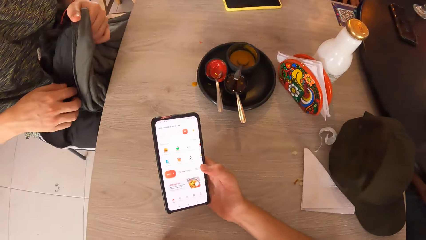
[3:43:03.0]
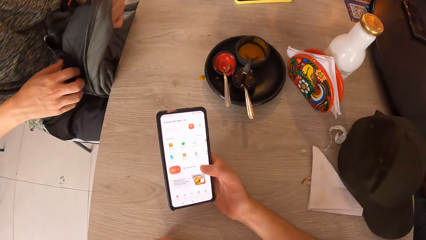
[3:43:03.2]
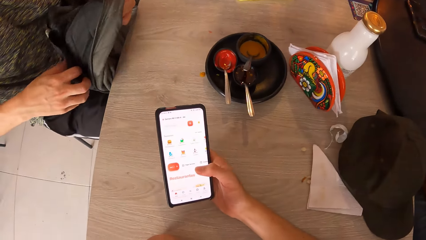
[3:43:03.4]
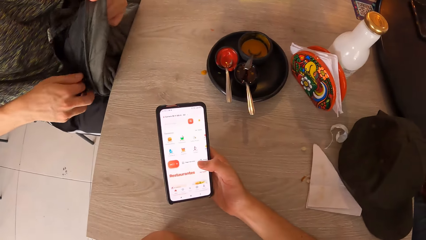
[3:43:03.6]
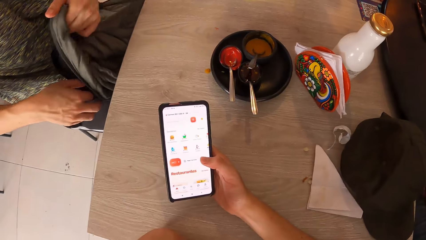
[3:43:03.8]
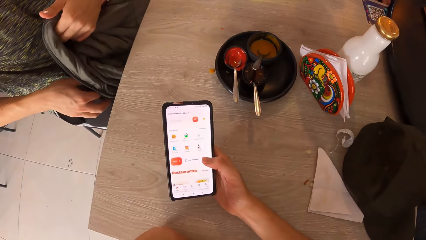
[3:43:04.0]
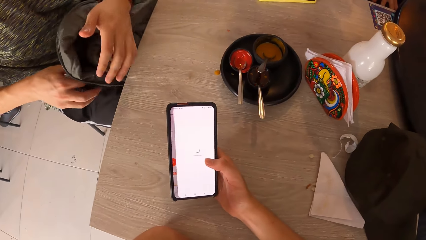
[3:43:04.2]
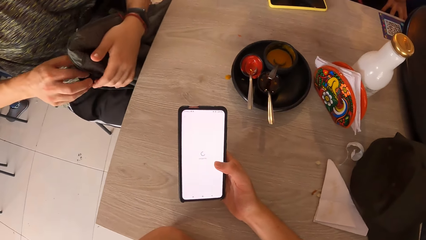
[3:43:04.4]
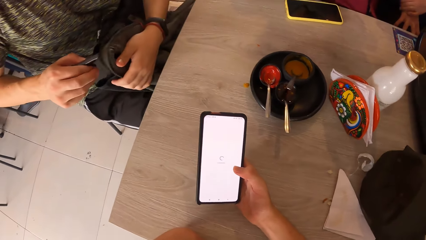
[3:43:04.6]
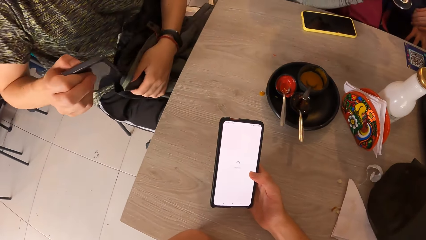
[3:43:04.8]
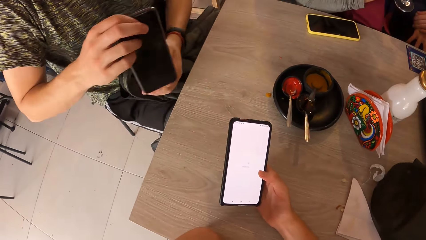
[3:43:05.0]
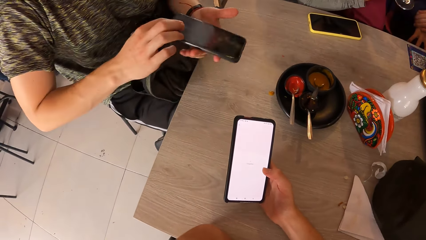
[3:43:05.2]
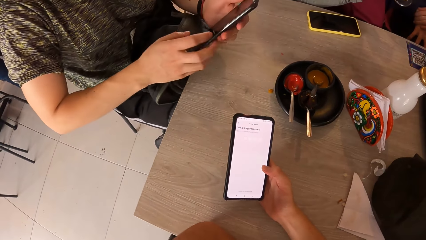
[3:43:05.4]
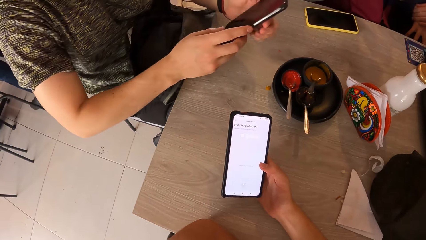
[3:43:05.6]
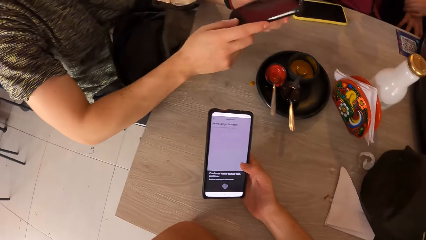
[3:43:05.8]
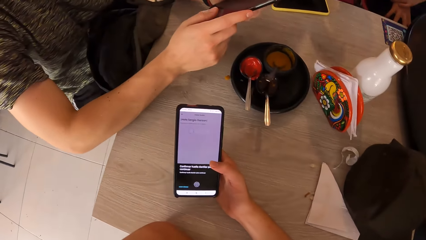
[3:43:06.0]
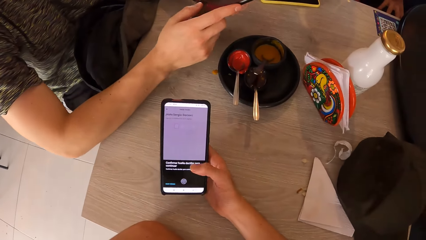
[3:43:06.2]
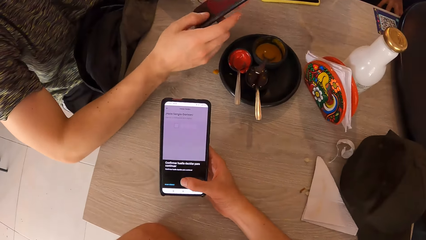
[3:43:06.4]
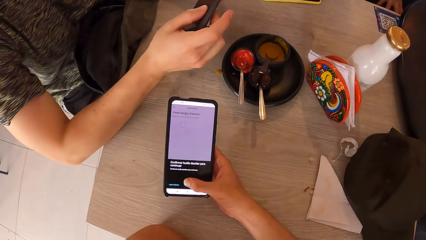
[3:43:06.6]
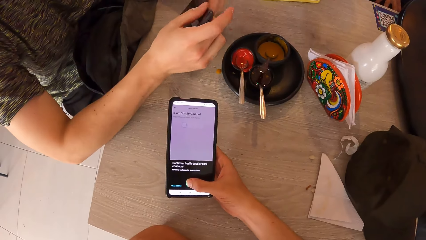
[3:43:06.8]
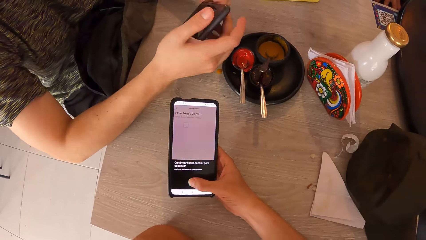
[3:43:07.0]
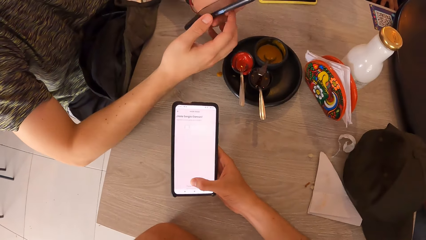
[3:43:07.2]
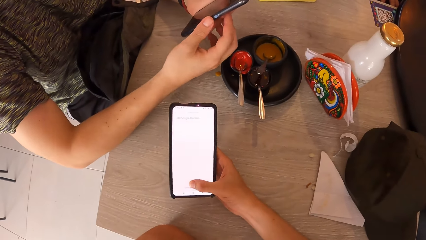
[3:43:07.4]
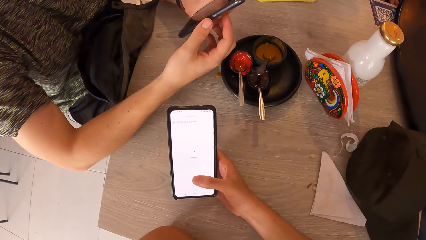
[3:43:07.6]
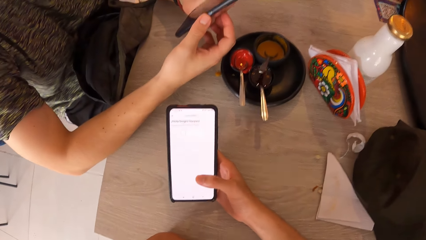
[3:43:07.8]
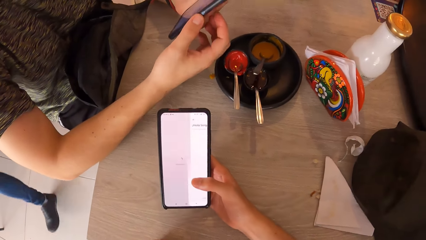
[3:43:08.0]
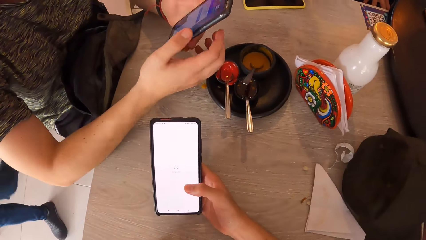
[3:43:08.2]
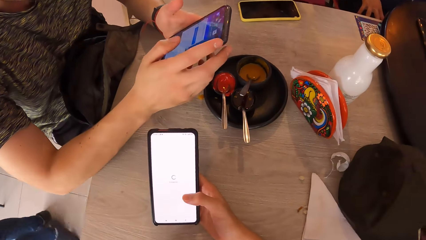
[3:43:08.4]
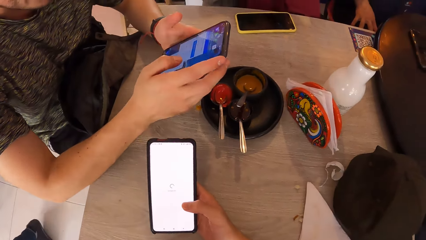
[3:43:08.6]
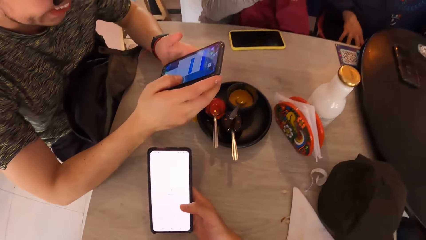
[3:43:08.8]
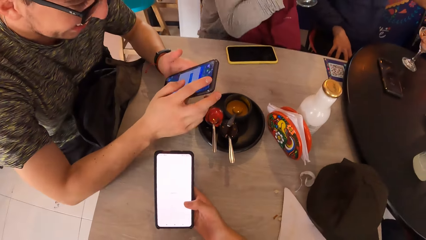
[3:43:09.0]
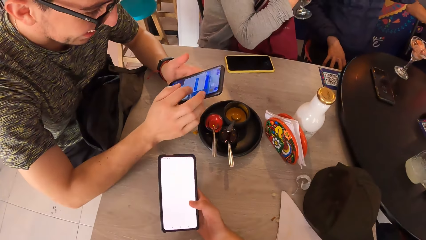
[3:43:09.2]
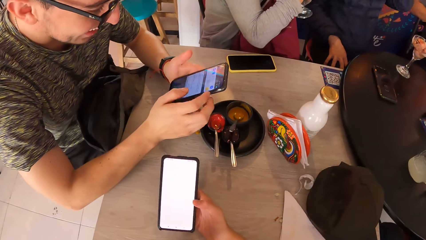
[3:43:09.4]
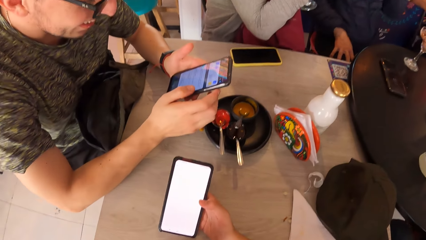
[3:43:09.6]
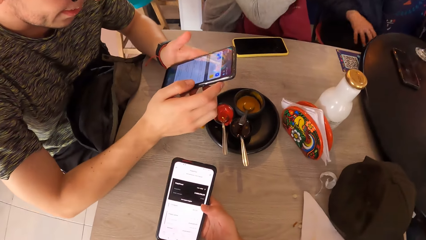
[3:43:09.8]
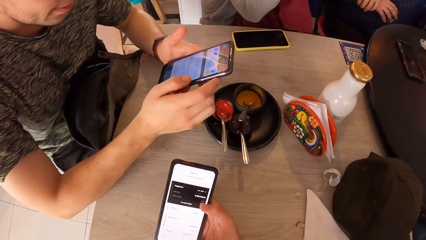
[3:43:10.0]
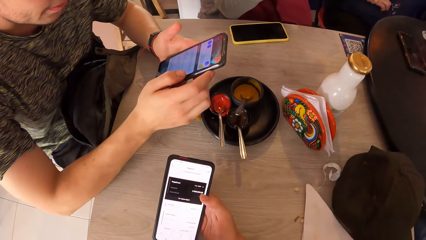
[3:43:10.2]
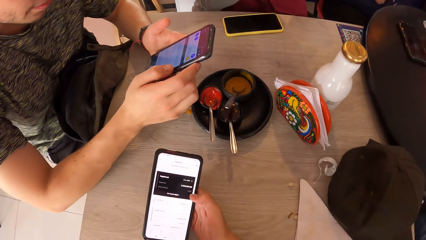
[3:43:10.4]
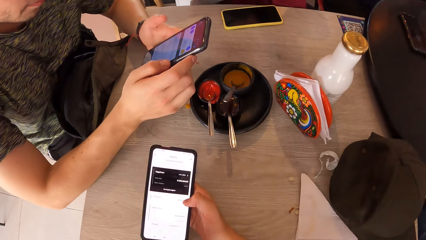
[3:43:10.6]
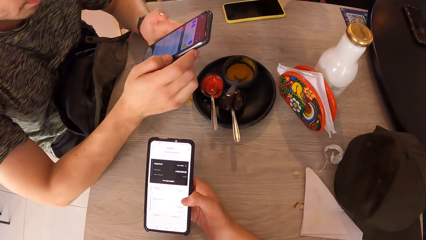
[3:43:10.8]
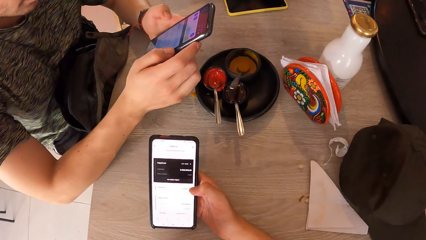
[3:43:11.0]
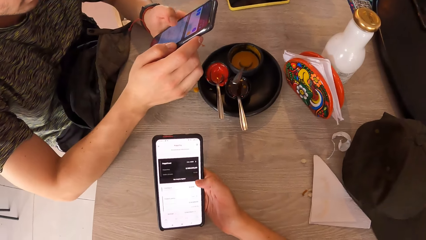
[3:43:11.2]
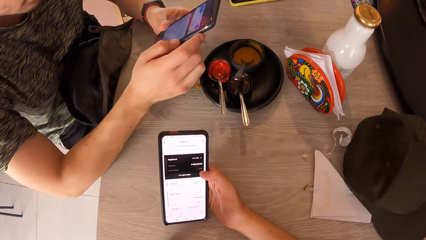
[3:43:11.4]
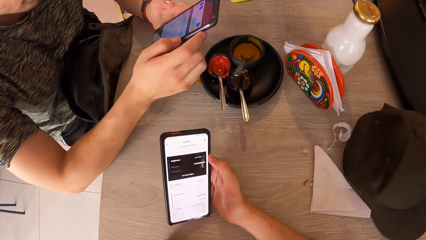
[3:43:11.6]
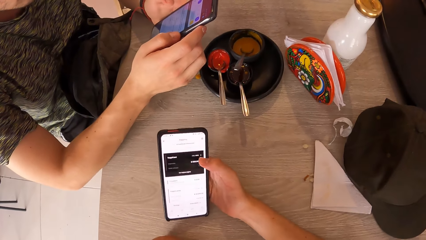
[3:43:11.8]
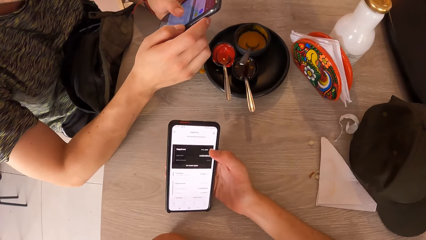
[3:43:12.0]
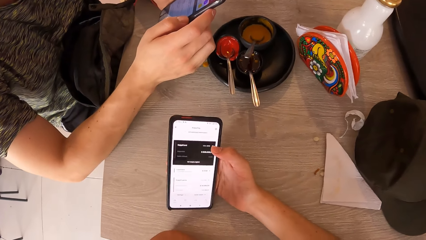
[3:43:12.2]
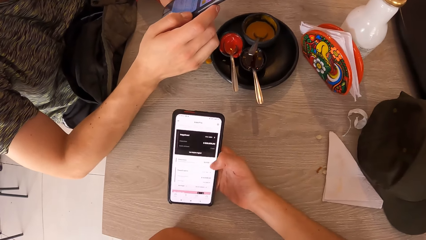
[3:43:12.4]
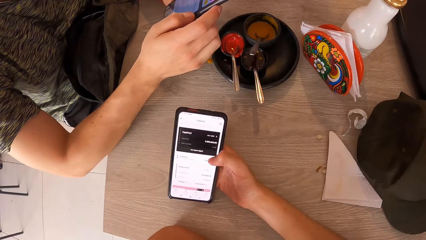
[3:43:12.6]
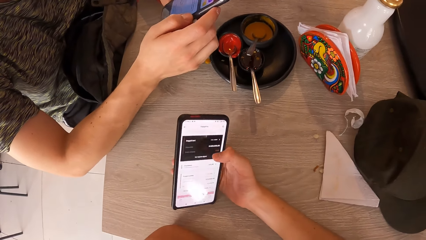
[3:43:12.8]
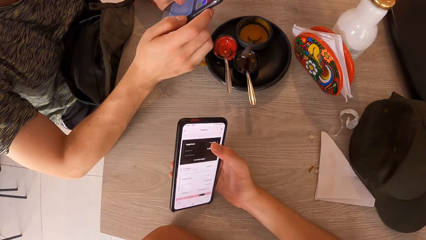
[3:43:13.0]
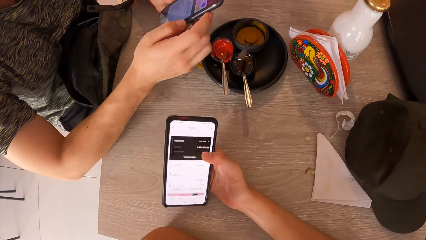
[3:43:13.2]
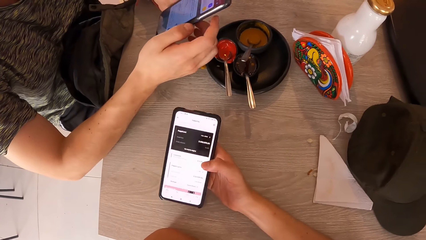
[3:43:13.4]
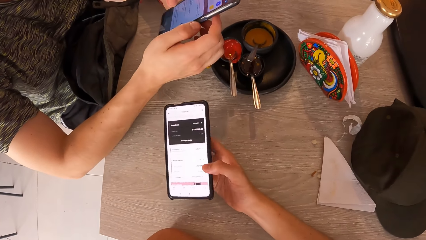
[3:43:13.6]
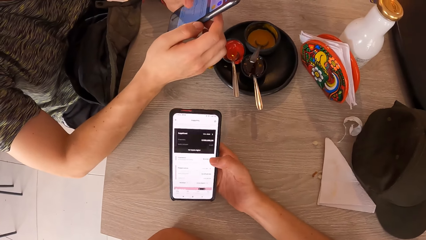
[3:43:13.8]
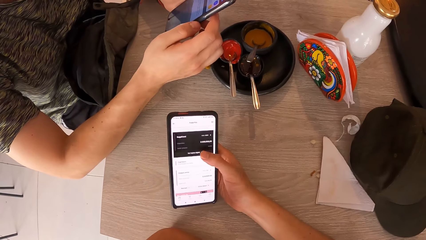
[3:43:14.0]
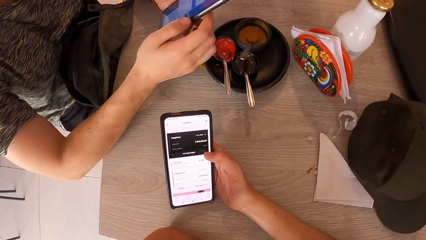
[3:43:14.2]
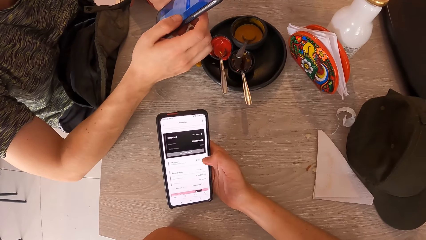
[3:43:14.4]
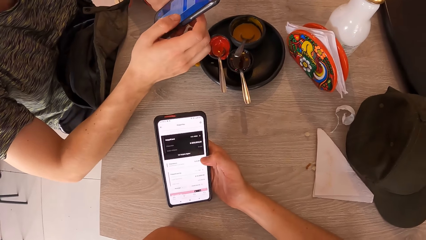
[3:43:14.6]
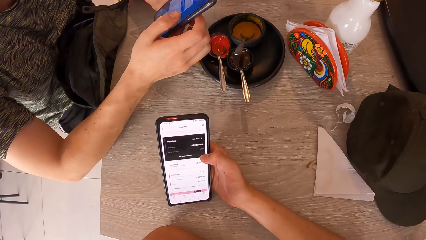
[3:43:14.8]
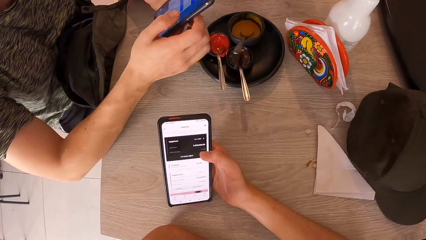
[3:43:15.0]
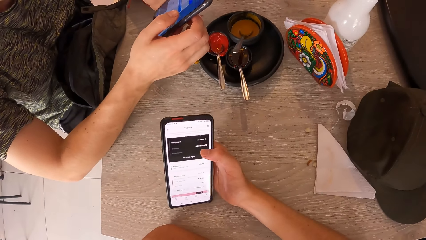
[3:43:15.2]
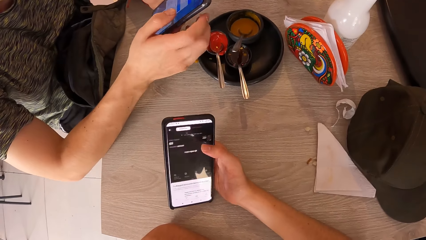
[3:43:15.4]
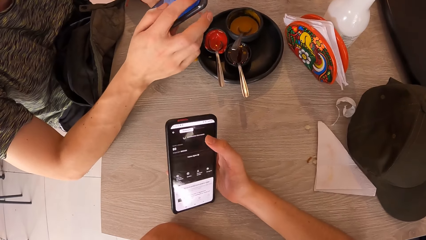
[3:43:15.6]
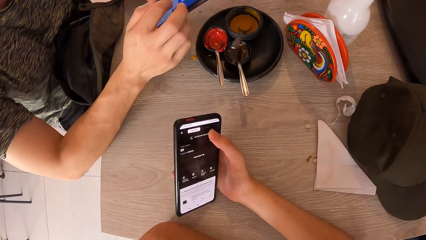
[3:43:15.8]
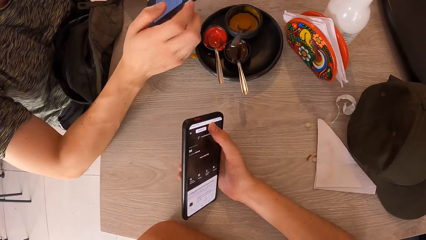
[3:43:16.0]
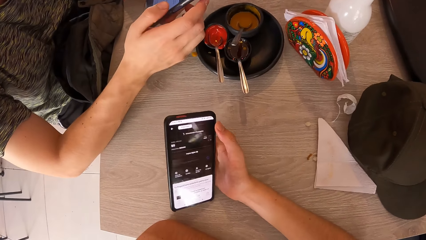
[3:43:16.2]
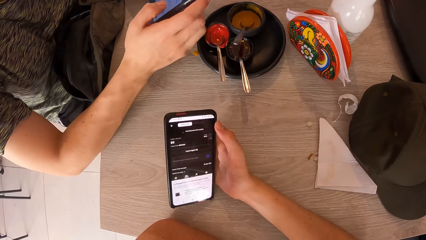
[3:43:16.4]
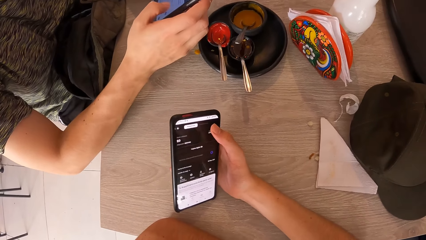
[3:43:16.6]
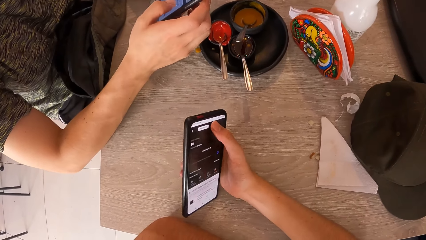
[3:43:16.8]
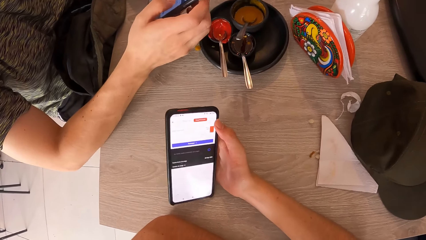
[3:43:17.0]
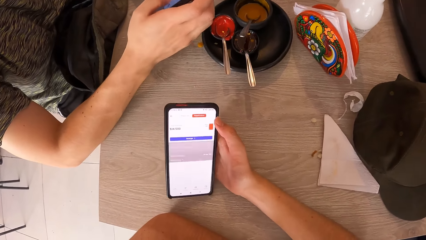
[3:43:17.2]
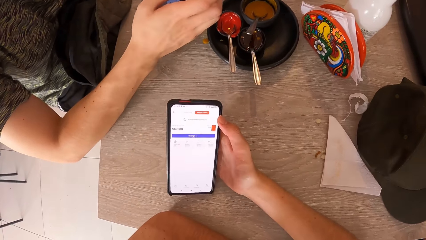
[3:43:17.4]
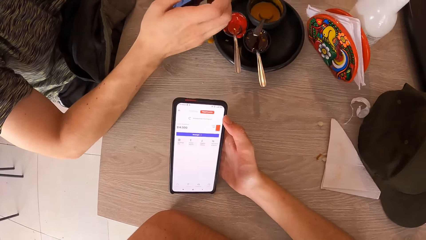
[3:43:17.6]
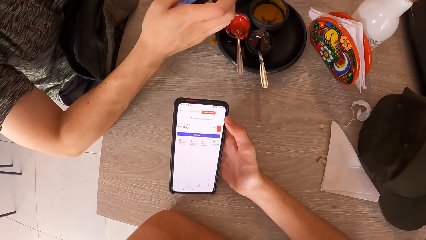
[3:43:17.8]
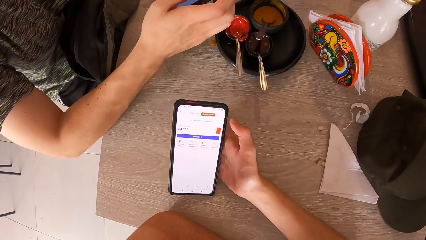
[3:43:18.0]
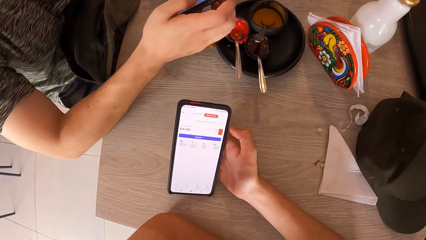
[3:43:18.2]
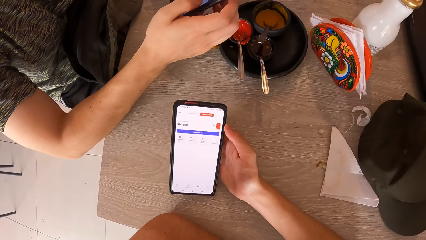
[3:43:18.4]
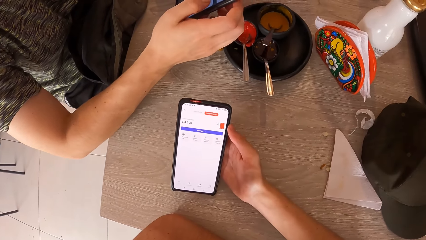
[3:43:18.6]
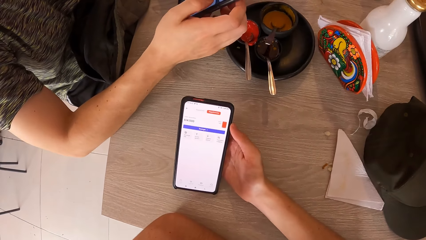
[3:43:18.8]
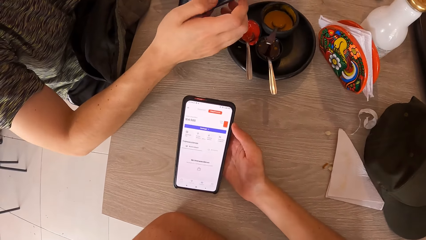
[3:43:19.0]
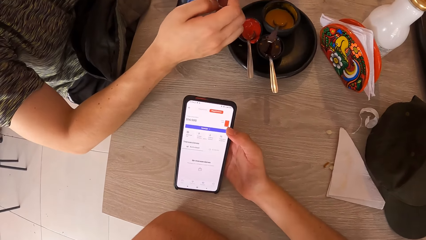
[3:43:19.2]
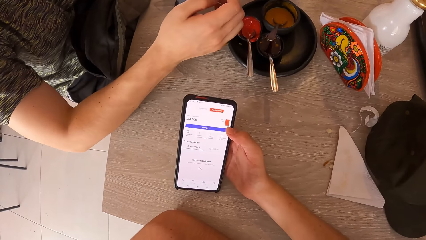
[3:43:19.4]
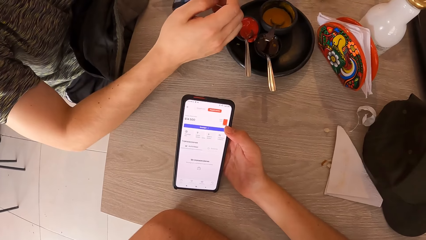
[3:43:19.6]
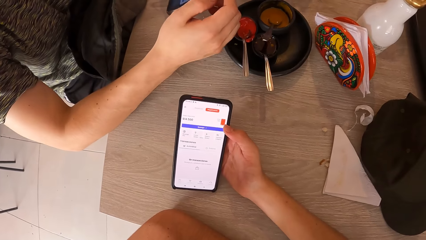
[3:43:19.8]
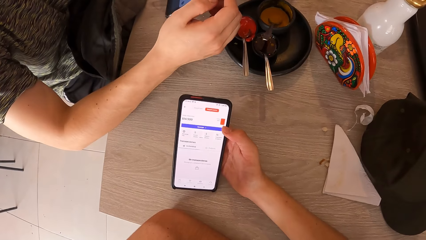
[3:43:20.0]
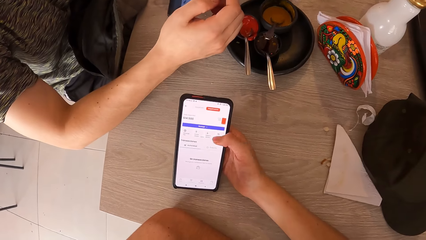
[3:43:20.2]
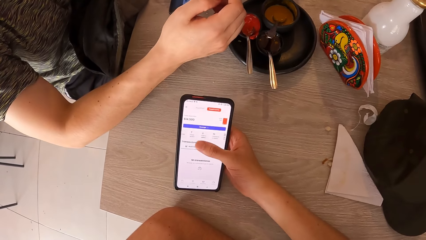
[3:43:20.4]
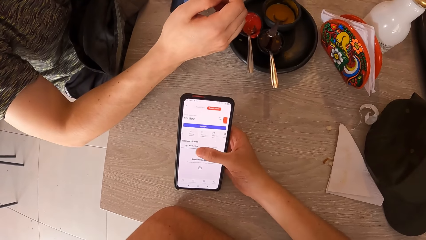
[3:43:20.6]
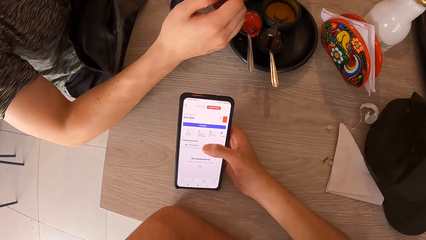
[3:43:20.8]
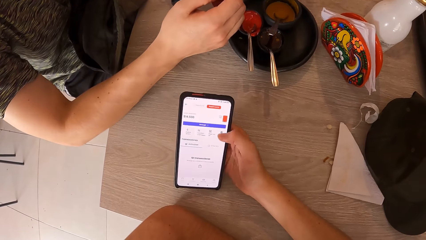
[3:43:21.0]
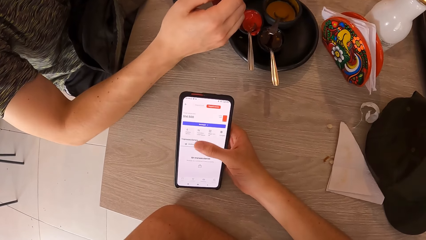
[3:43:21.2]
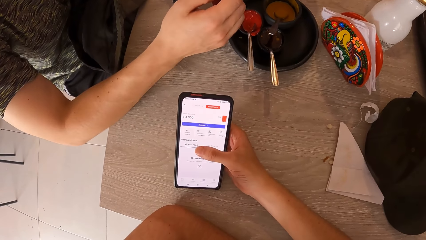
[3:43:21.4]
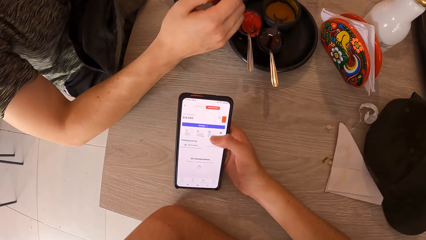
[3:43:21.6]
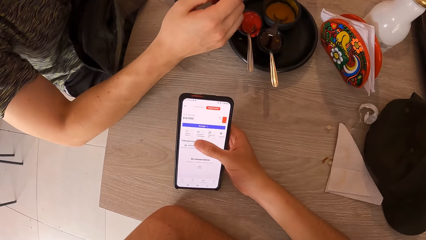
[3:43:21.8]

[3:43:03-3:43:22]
The man brings out a phone from the bag with his right hand. The man operates the phone with both hands. The camera wearer operates the phone.
